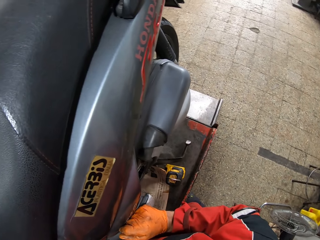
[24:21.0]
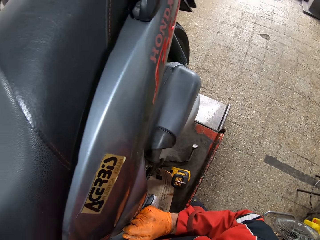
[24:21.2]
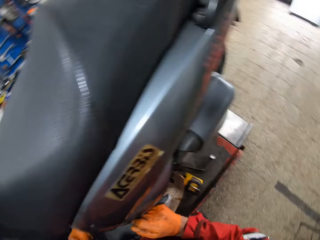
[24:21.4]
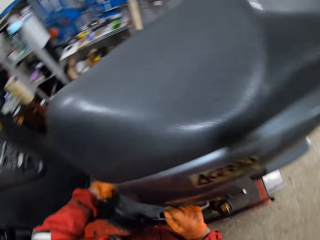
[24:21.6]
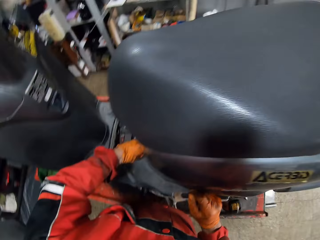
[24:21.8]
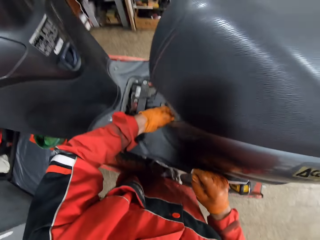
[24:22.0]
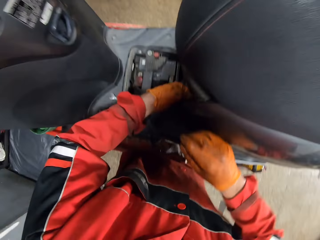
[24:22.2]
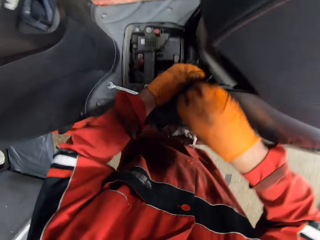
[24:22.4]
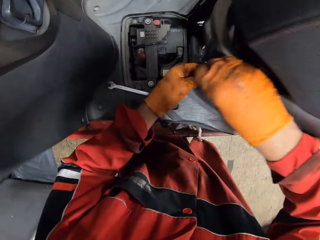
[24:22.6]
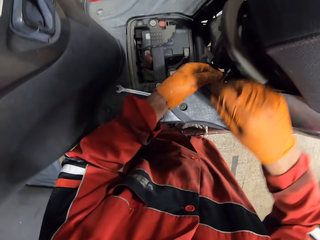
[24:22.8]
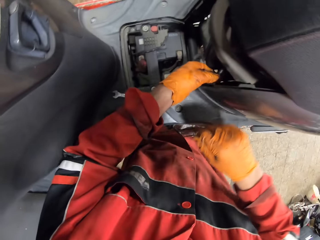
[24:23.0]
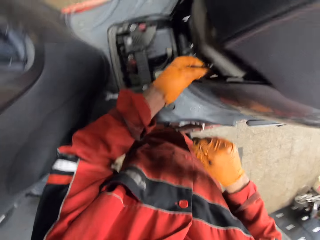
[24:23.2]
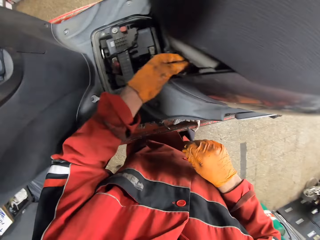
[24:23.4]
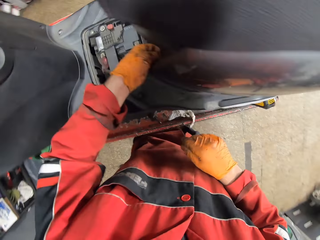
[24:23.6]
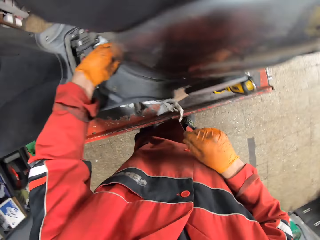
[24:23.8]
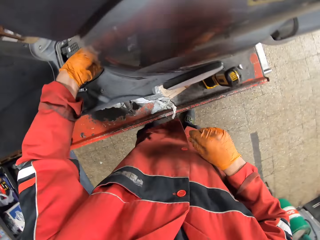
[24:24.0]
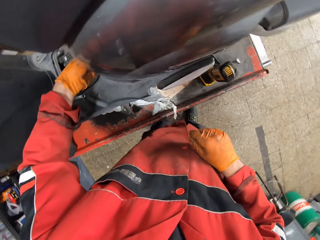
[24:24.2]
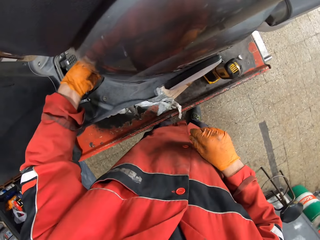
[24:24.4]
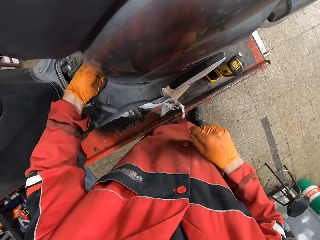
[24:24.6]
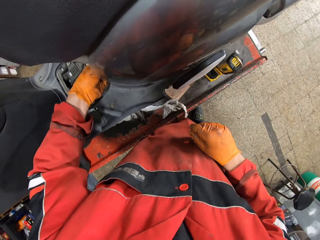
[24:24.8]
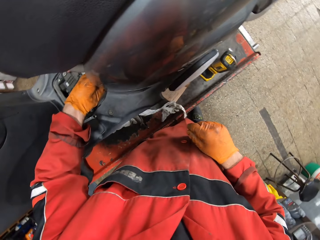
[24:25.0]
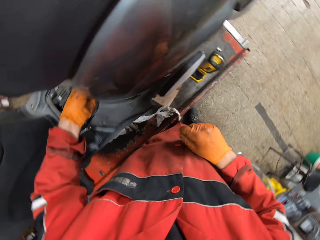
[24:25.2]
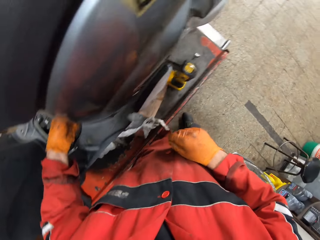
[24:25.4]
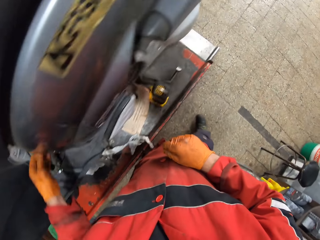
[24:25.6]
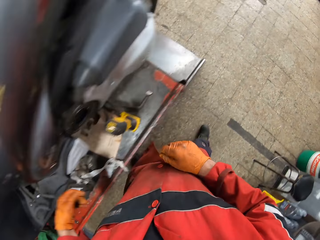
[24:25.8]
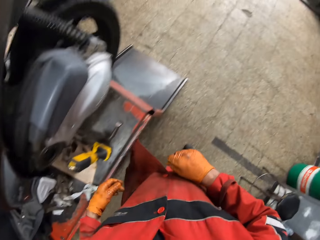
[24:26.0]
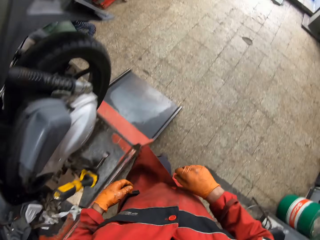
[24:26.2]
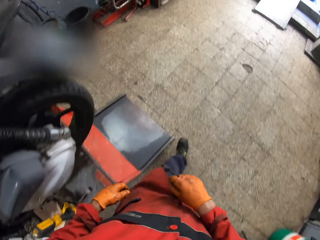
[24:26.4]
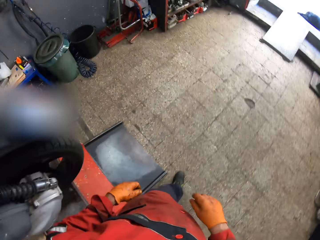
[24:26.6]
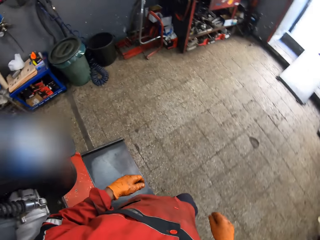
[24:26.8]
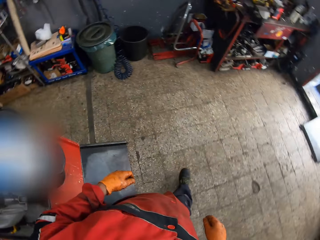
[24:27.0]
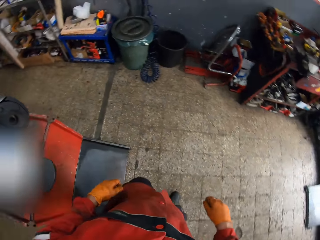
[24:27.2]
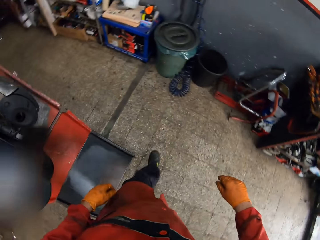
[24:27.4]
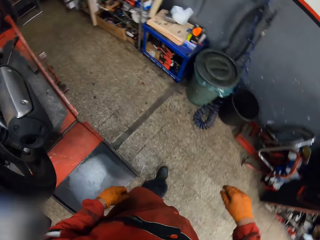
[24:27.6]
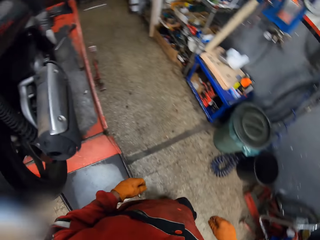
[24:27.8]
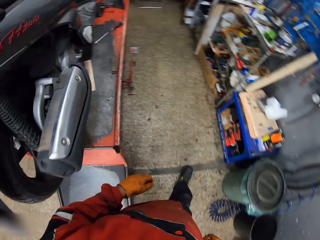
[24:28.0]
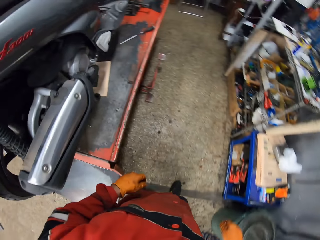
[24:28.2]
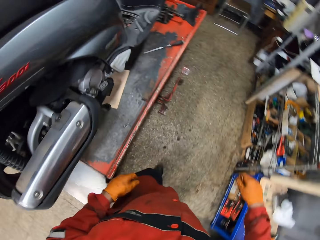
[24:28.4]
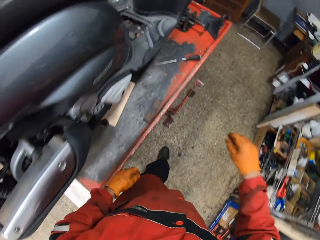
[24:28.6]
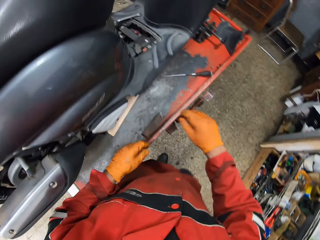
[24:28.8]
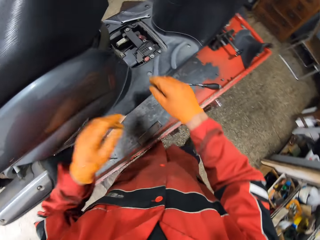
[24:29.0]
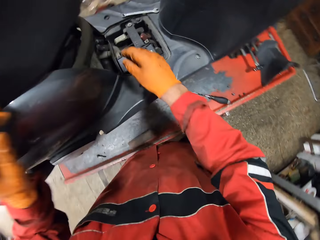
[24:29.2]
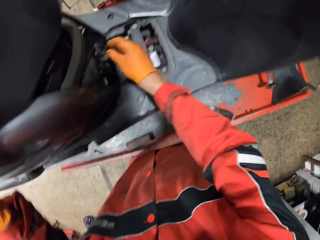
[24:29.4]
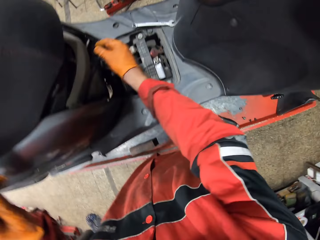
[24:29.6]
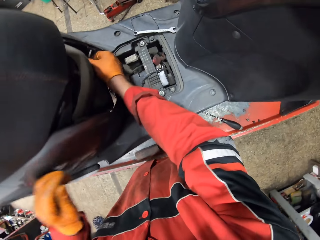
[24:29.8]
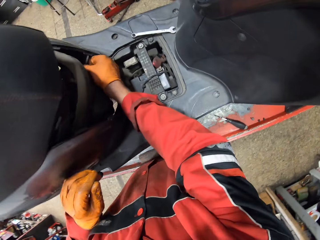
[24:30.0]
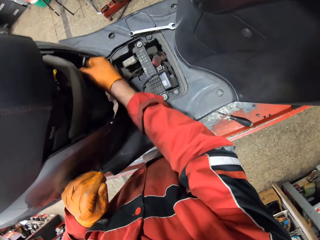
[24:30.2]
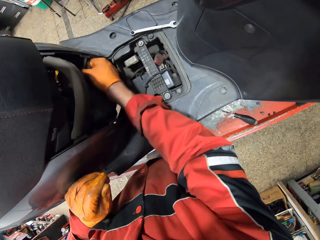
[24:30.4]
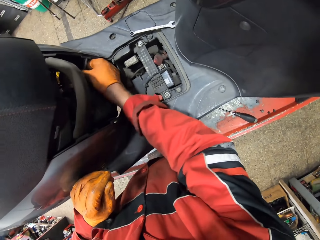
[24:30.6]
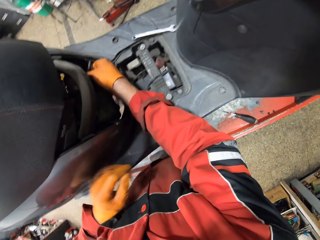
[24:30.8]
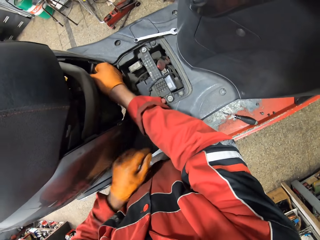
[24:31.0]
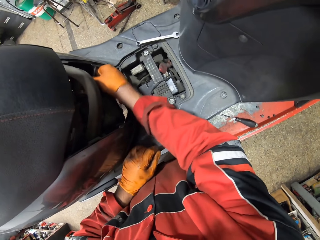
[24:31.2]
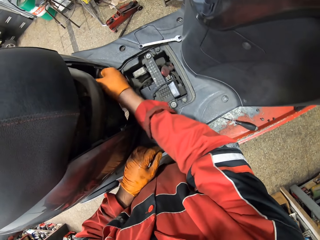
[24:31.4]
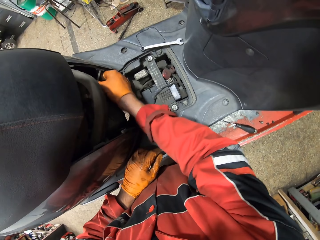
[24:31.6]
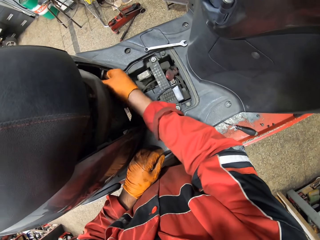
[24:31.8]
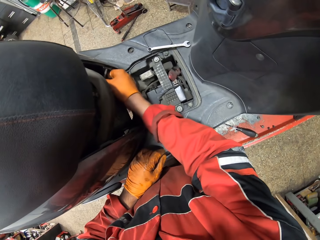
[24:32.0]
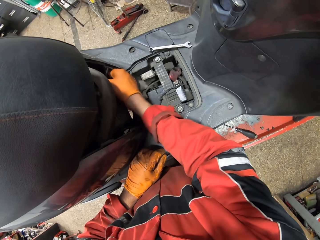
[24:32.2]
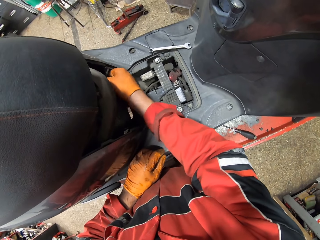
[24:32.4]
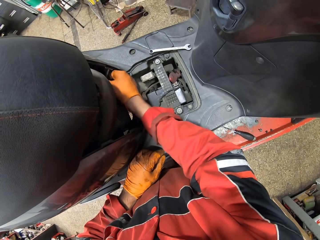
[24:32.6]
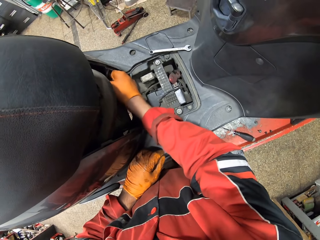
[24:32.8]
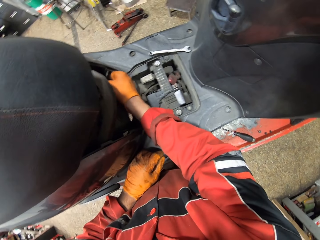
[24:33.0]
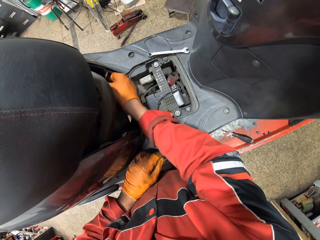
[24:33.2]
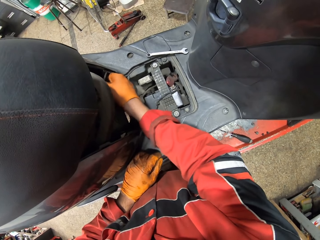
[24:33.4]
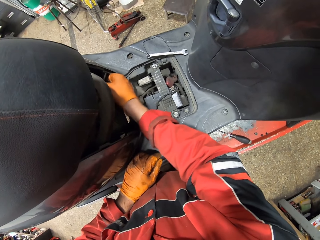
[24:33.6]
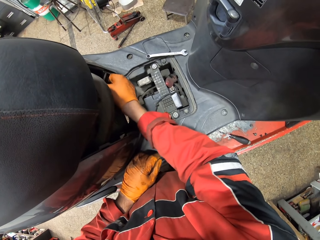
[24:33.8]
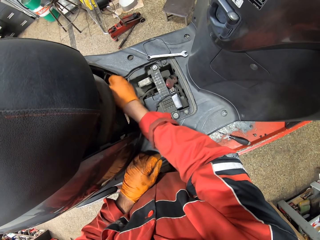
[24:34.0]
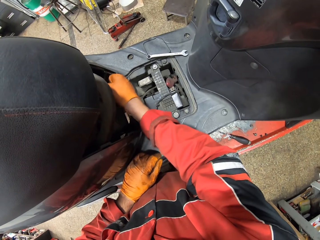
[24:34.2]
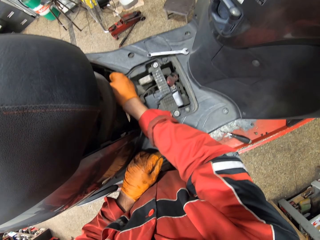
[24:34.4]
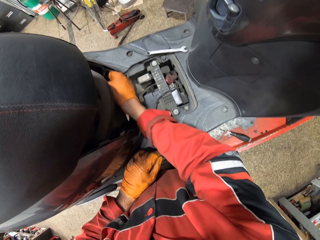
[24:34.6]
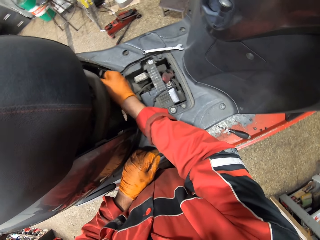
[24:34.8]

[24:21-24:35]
The camera wearer looks at the engine. He uses his right hand on the engine. He removes his right hand from the engine. He walks to the other side of the motorcycle. He unscrews the bolt with his right hand.

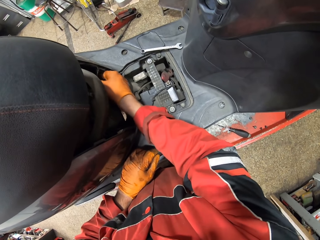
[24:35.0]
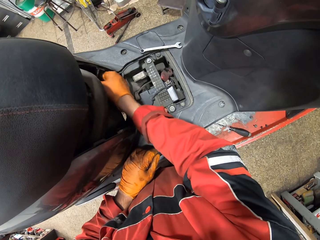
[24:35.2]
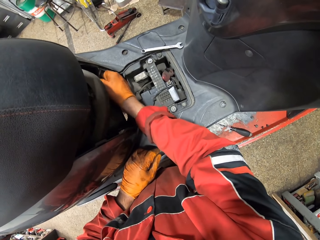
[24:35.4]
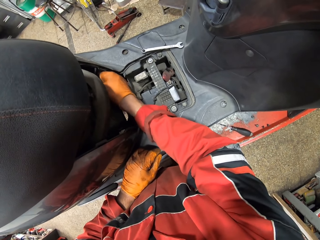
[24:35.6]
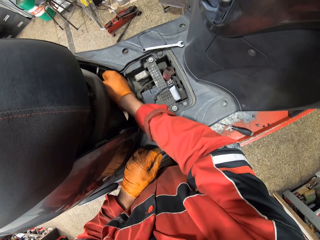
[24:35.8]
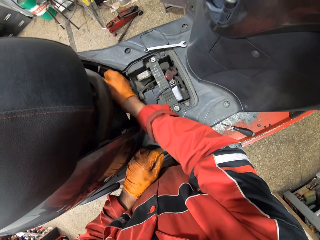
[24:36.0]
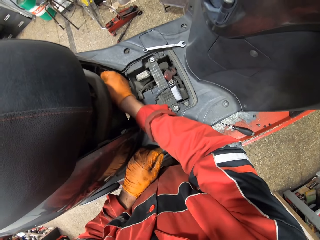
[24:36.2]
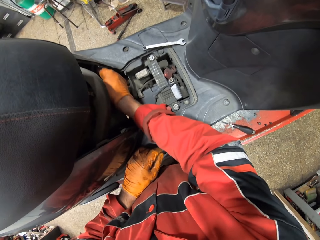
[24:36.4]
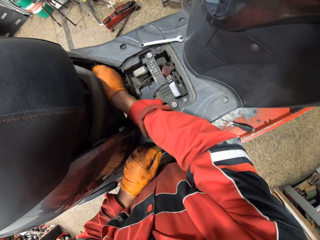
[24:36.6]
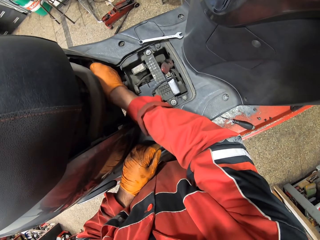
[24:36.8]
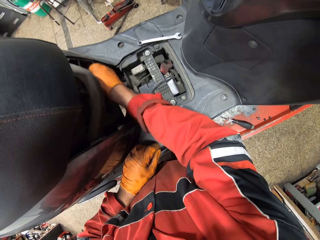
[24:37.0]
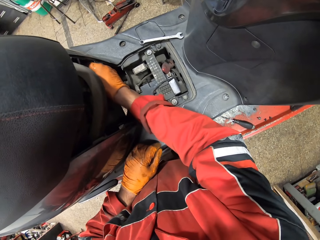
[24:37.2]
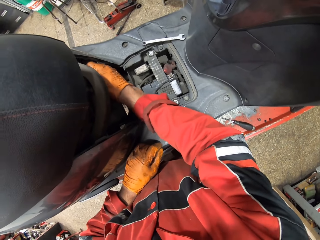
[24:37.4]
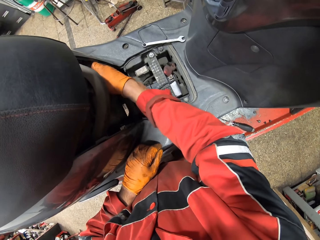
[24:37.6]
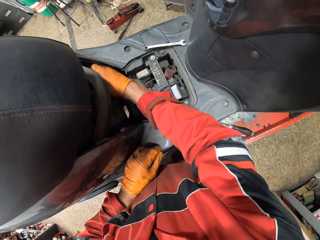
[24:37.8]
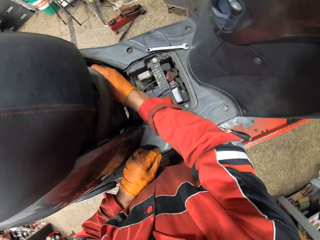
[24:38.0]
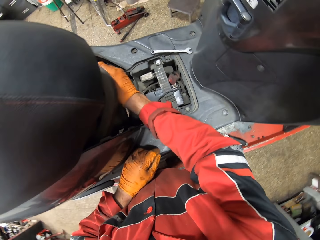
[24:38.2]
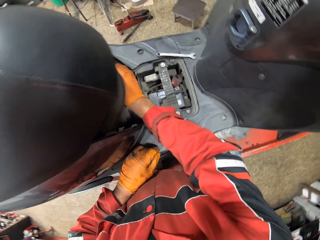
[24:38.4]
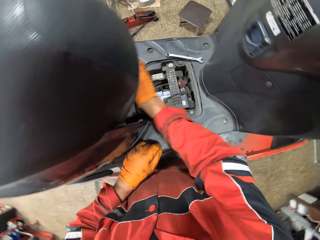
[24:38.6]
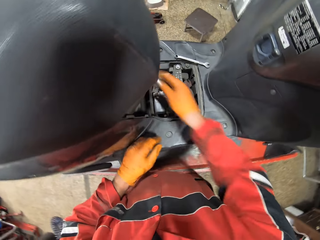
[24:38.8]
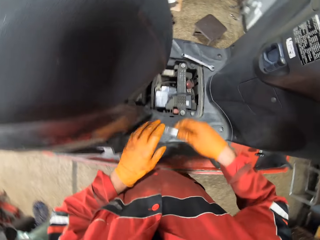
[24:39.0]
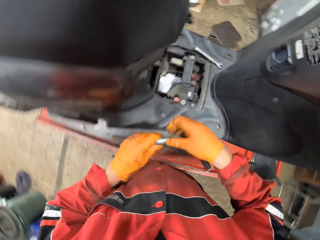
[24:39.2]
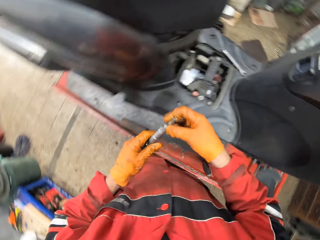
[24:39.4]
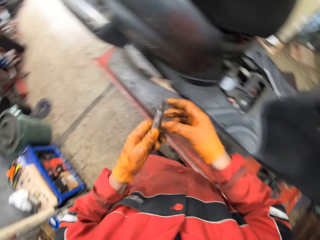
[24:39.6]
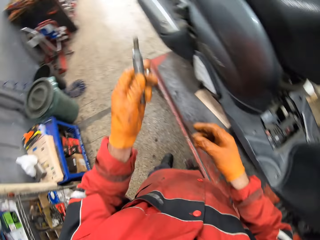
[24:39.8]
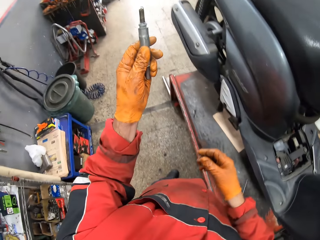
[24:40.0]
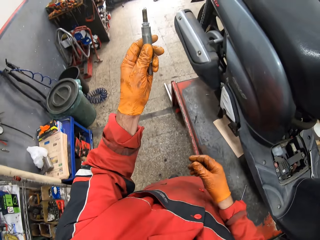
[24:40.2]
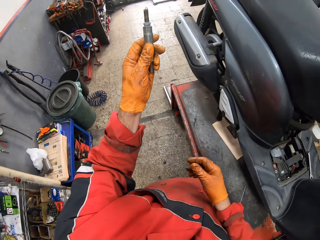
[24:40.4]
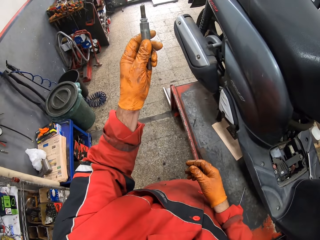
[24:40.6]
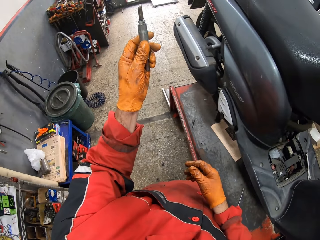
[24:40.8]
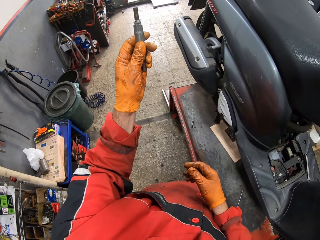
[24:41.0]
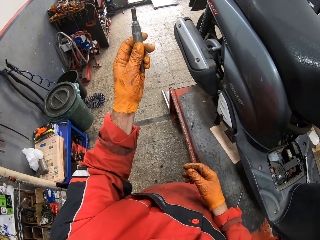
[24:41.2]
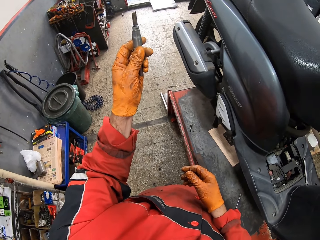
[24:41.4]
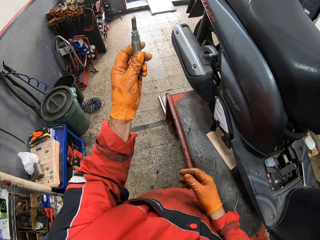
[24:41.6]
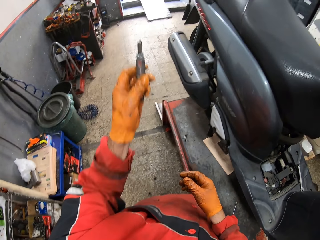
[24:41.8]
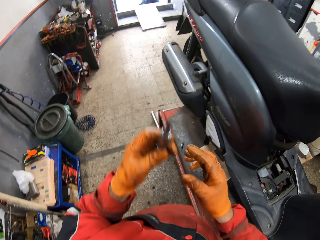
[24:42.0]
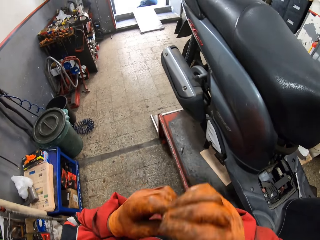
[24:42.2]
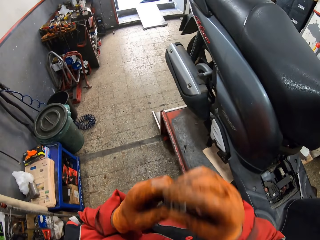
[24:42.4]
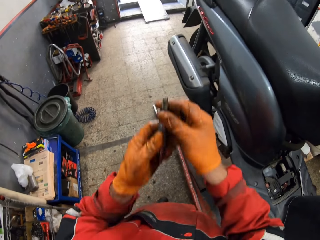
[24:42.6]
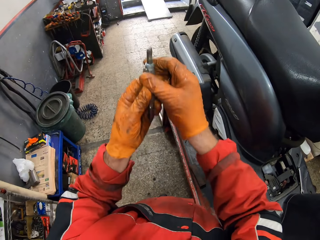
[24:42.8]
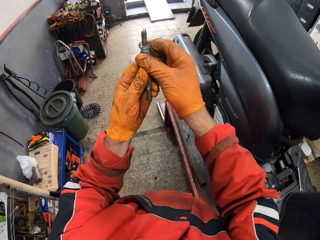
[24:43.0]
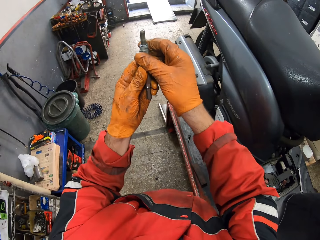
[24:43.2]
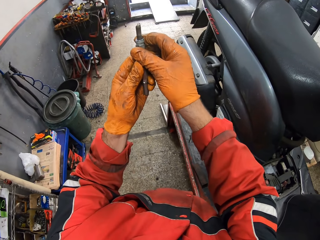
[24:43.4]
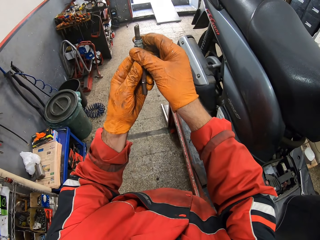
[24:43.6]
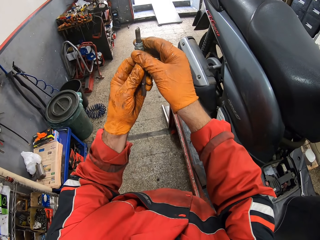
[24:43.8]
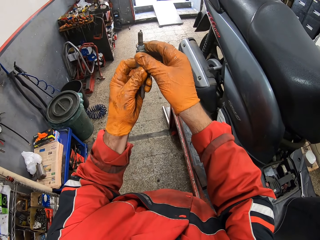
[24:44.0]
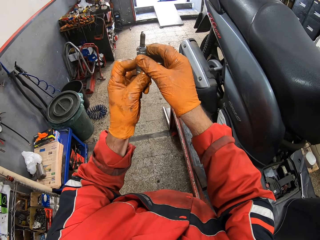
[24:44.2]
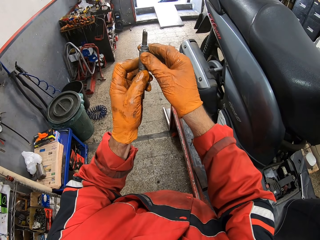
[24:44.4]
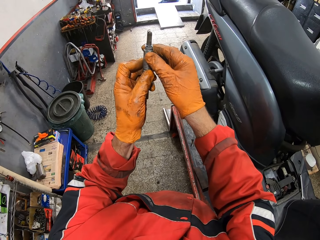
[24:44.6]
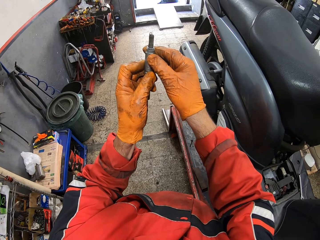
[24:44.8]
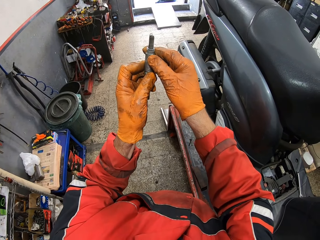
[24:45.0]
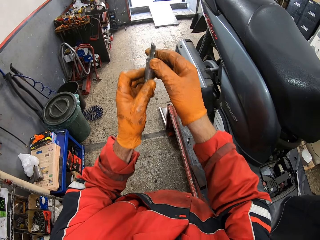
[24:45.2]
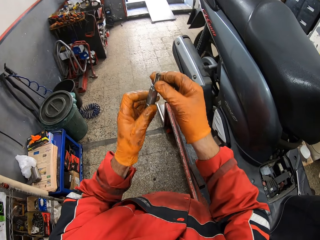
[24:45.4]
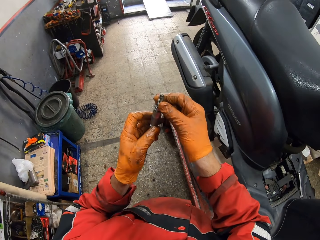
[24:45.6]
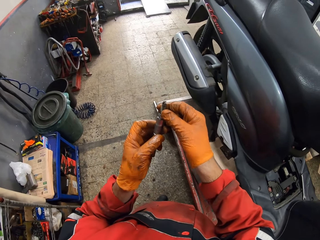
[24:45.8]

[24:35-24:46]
The camera wearer removes a bolt from the engine. He passes a plug to his left hand. He looks at the bolt with his left hand. He raises the plug. He puts the plug in his mouth with both hands. He brings a metal to his face. He raises the plug with both hands. He looks at the bolt with his hands.
